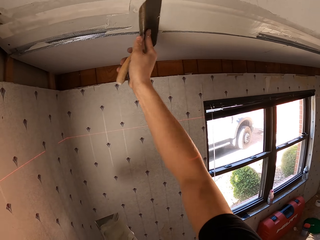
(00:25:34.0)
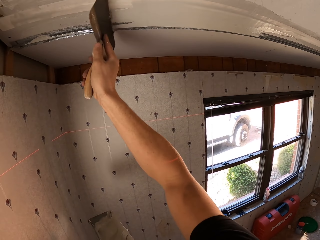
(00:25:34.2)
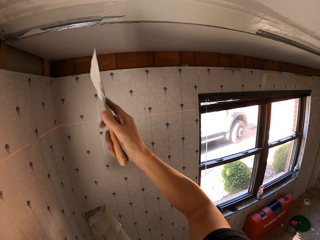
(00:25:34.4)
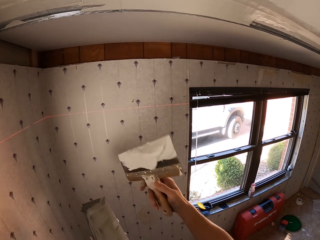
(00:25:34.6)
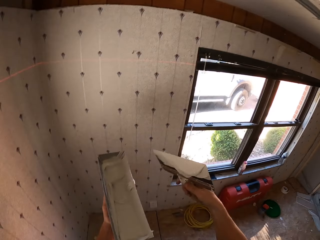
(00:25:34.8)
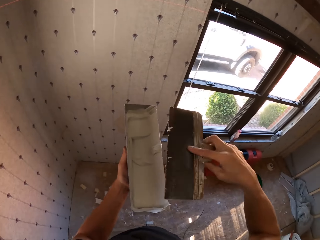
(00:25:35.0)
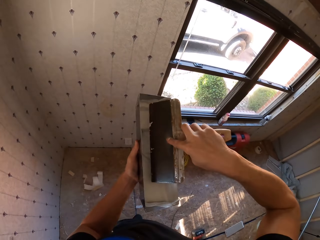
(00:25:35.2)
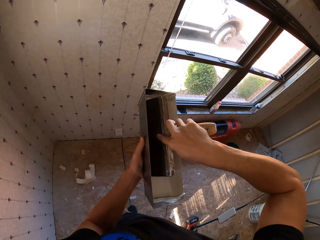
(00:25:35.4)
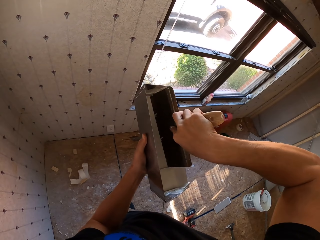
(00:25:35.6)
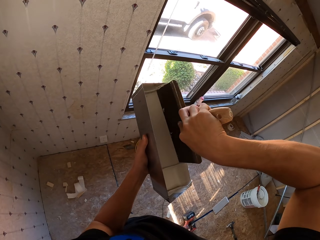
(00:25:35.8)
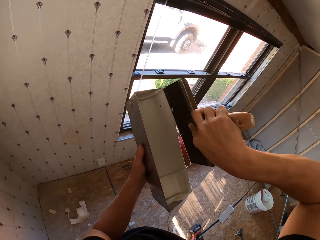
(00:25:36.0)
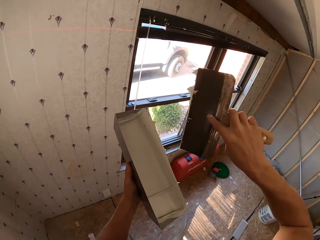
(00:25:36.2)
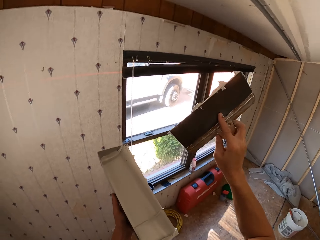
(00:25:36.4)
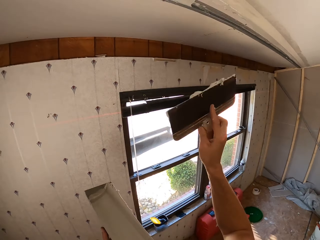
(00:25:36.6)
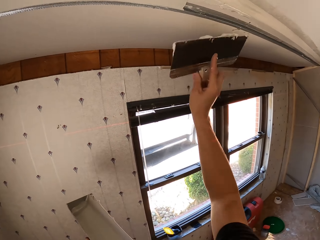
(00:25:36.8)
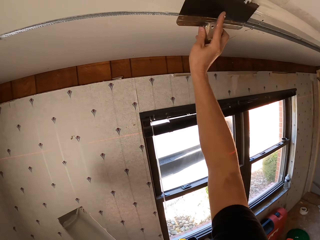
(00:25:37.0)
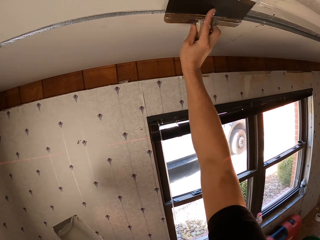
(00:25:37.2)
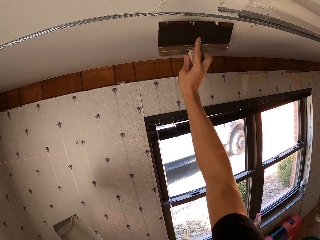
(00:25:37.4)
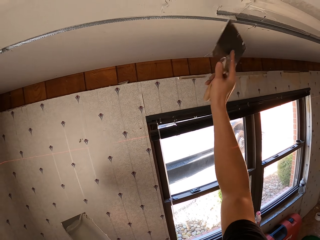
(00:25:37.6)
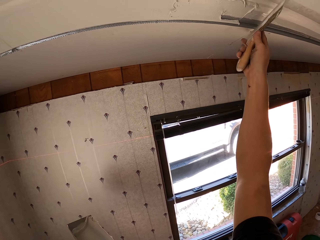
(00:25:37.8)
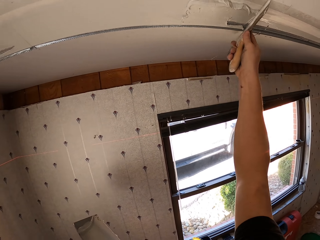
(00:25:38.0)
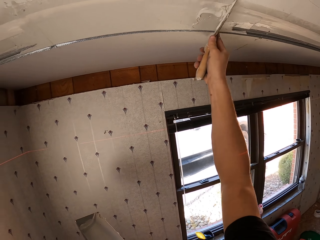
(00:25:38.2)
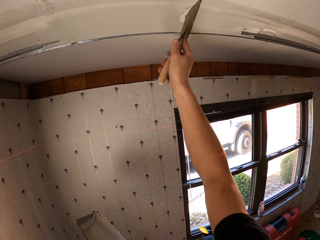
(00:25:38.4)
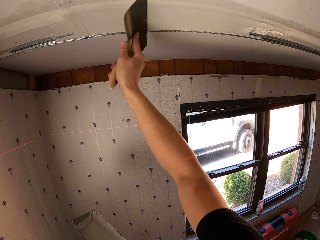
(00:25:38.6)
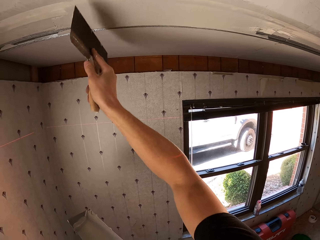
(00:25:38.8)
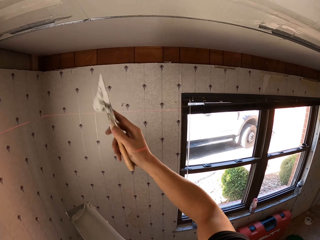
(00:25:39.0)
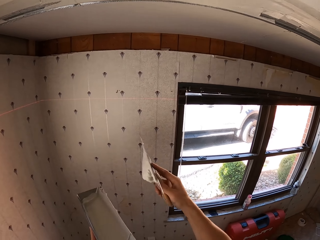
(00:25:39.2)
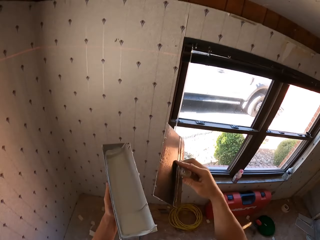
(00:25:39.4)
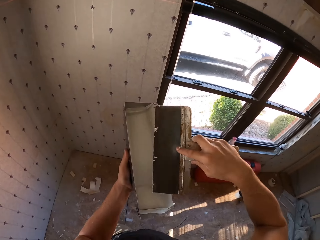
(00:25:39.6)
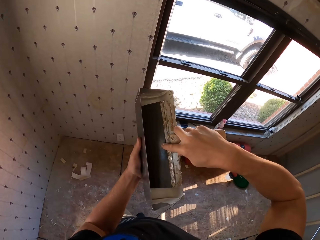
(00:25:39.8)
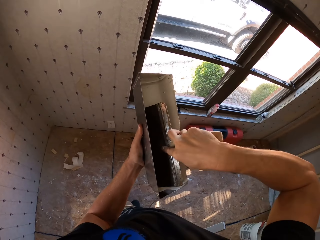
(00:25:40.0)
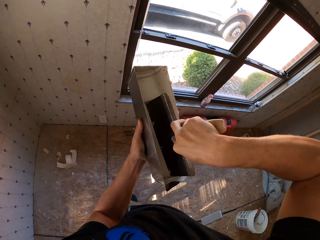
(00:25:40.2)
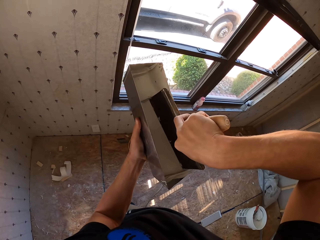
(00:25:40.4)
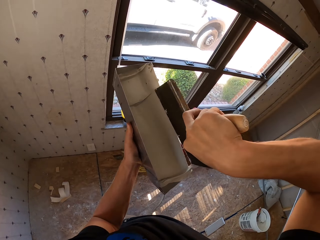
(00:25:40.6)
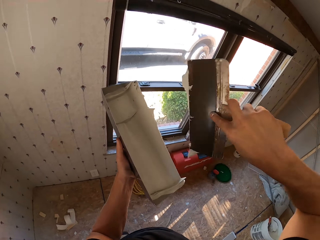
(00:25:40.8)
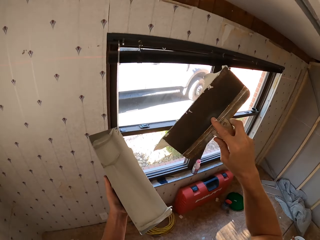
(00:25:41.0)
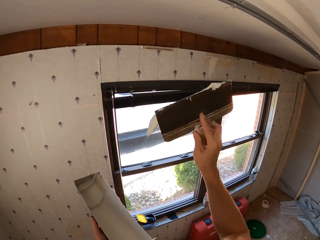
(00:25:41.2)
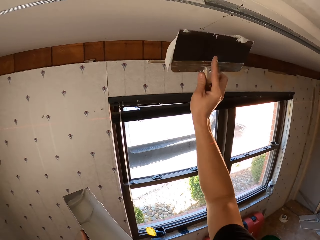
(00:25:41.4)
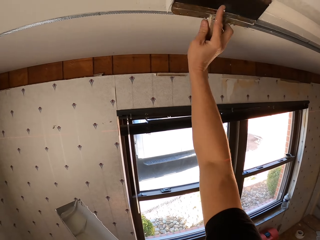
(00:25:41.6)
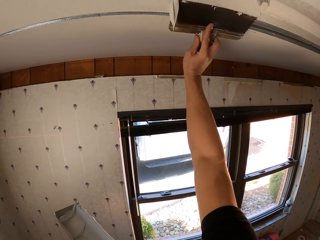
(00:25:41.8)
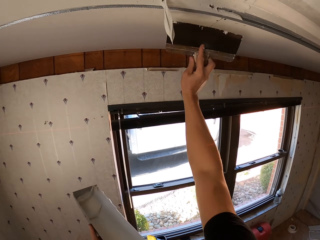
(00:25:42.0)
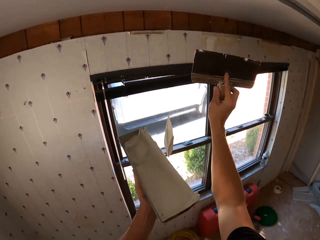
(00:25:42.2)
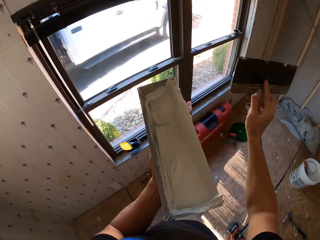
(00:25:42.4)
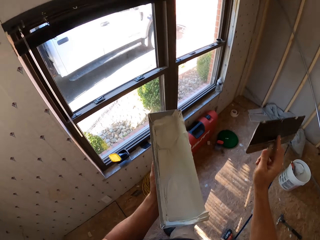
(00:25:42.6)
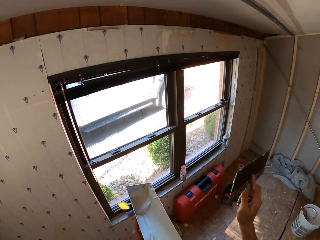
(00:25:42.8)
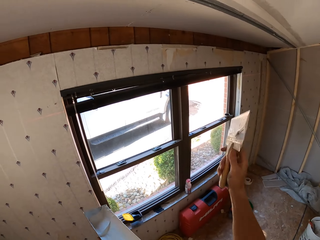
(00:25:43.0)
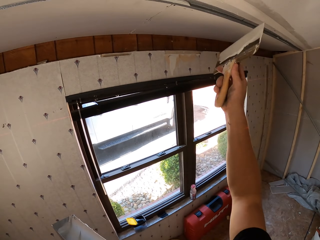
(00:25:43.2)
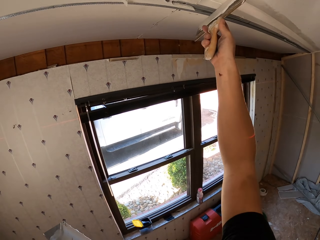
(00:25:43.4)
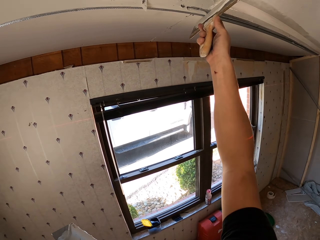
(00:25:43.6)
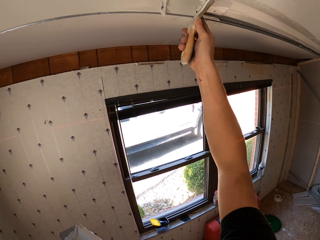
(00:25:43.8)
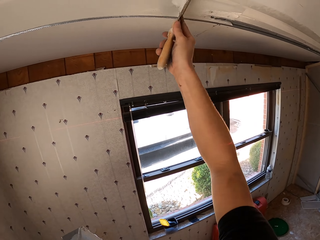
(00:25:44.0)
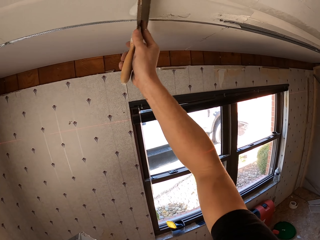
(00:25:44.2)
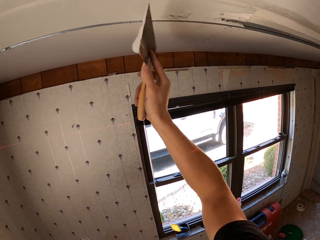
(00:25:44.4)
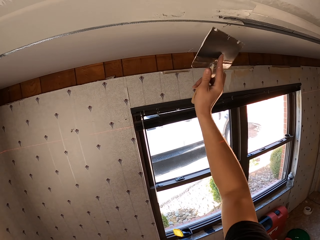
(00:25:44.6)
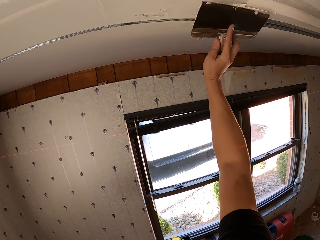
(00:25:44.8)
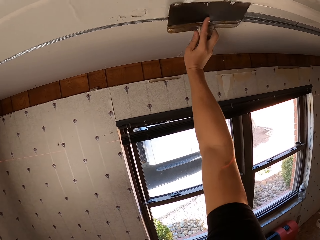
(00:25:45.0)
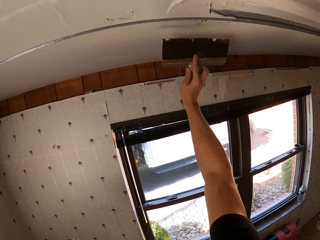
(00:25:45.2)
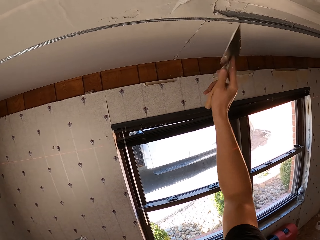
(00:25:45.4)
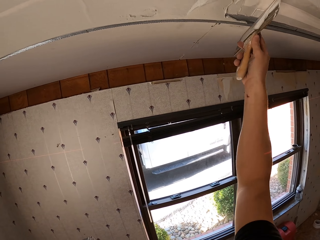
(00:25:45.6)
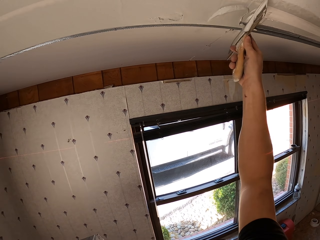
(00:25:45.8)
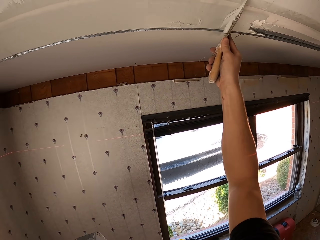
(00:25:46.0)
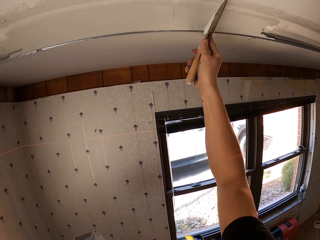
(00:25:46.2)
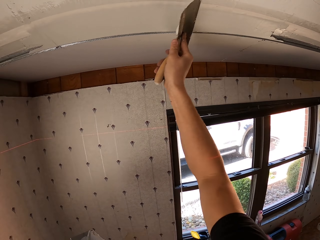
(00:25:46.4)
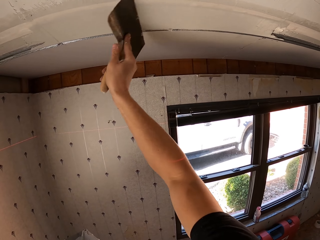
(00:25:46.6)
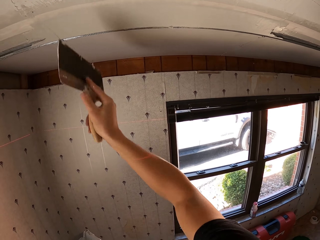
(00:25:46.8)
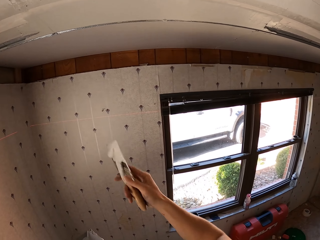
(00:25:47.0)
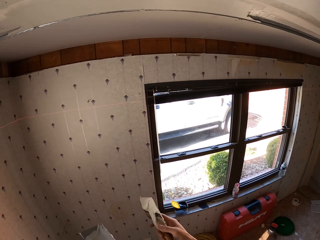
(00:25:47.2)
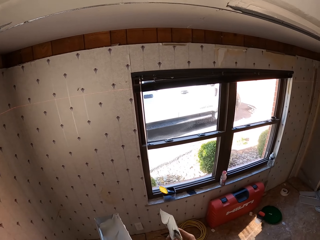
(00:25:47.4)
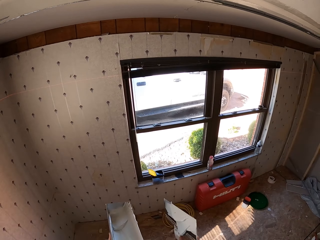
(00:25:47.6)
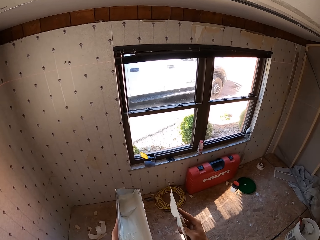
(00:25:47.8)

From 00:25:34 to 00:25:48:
The camera wearer scoops paint from a container with a scraper. They paint on a slab with the scraper. They remove excess paint from the ceiling. They remove excess paint from the ceiling again. They scoop paint from the container with the scraper. They paint on the slab with the scraper. They hold paint with something. They remove excess paint from the ceiling. They apply paint on the ceiling.

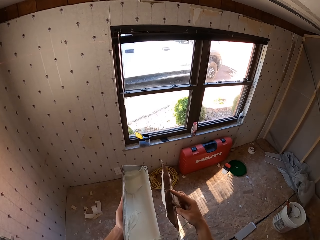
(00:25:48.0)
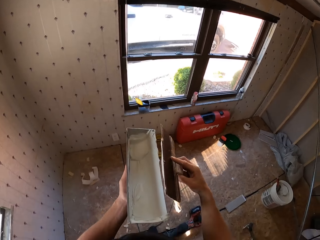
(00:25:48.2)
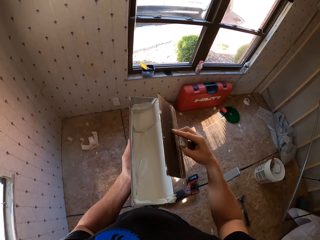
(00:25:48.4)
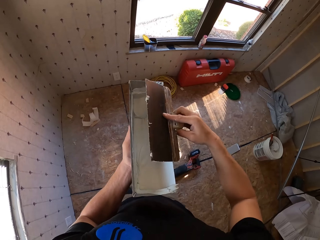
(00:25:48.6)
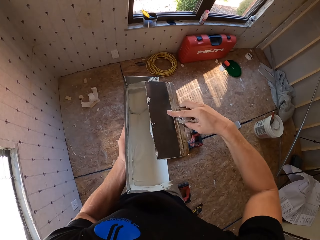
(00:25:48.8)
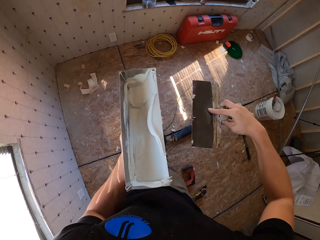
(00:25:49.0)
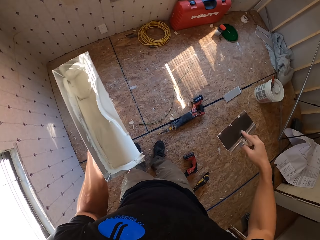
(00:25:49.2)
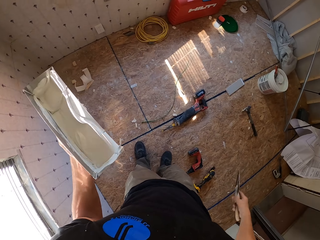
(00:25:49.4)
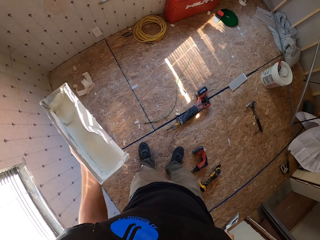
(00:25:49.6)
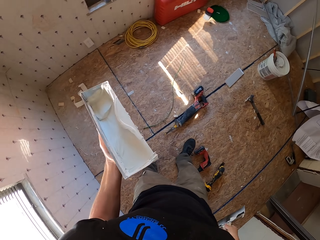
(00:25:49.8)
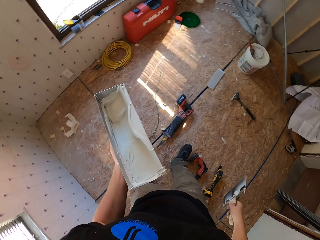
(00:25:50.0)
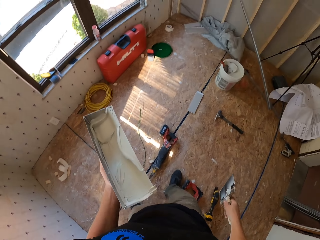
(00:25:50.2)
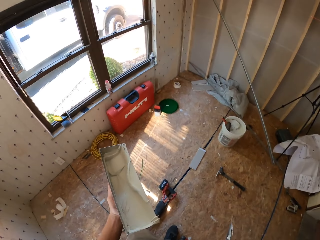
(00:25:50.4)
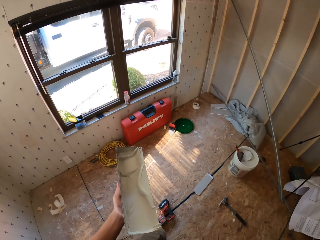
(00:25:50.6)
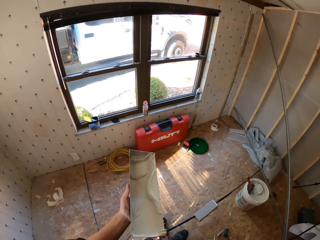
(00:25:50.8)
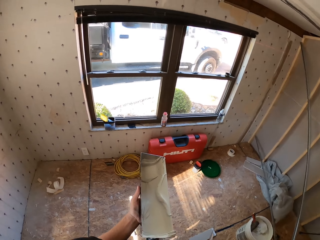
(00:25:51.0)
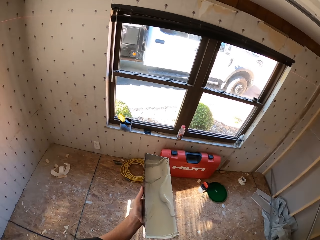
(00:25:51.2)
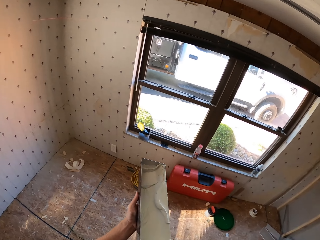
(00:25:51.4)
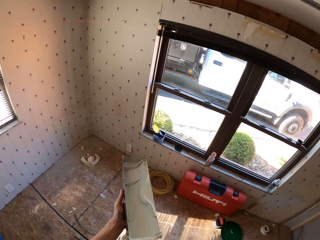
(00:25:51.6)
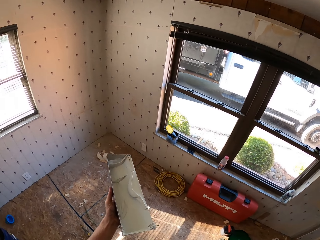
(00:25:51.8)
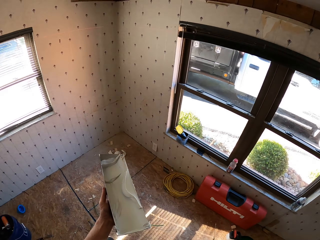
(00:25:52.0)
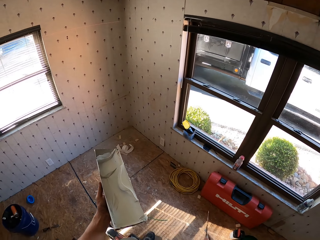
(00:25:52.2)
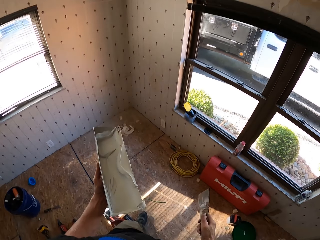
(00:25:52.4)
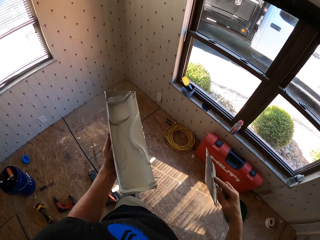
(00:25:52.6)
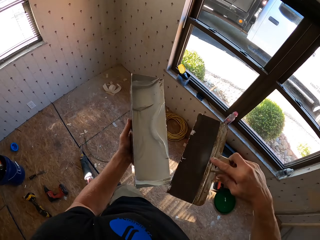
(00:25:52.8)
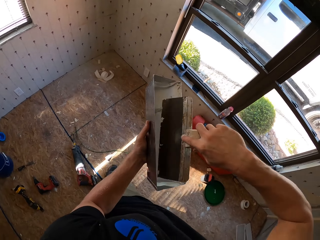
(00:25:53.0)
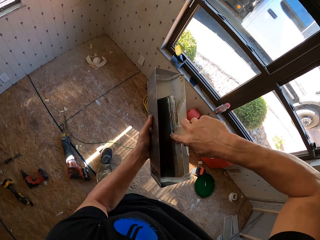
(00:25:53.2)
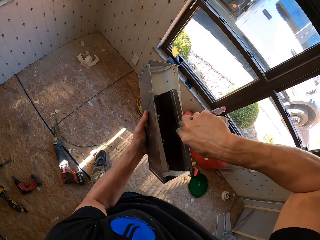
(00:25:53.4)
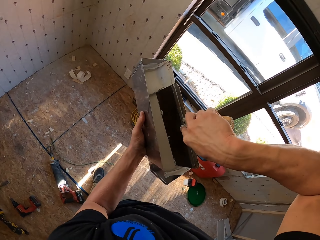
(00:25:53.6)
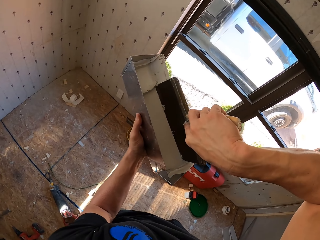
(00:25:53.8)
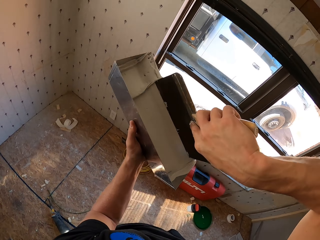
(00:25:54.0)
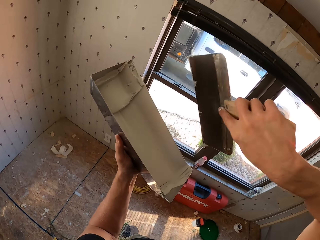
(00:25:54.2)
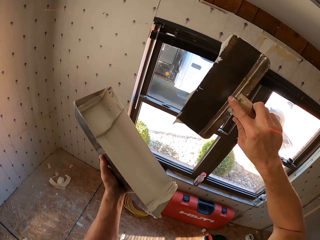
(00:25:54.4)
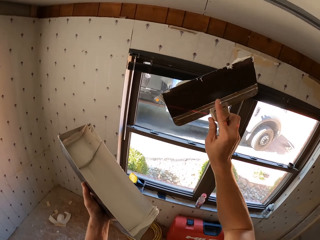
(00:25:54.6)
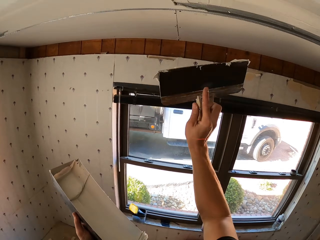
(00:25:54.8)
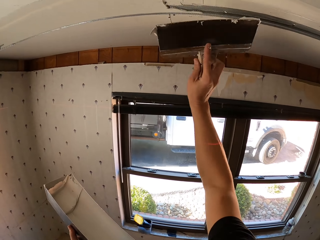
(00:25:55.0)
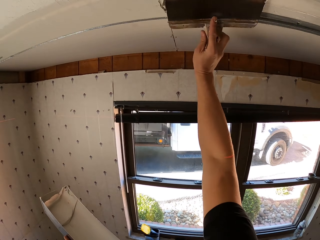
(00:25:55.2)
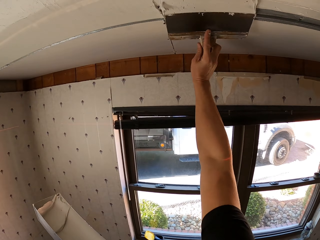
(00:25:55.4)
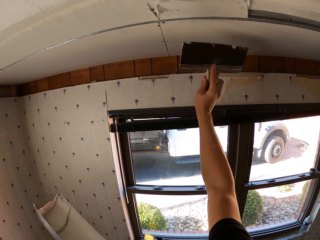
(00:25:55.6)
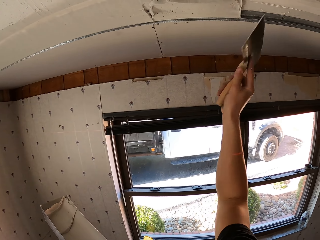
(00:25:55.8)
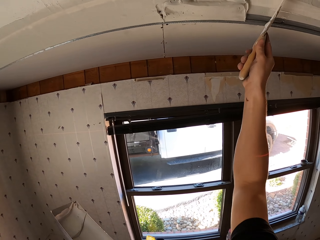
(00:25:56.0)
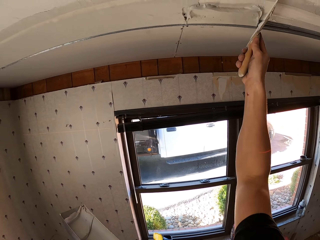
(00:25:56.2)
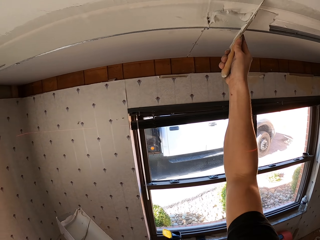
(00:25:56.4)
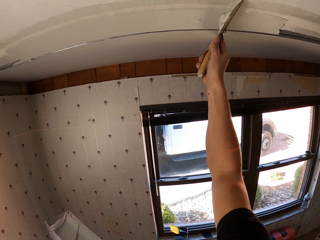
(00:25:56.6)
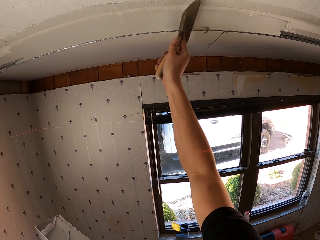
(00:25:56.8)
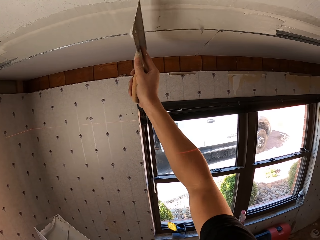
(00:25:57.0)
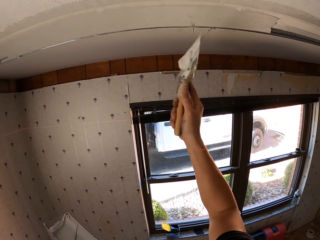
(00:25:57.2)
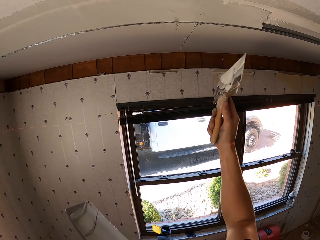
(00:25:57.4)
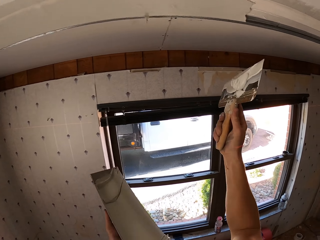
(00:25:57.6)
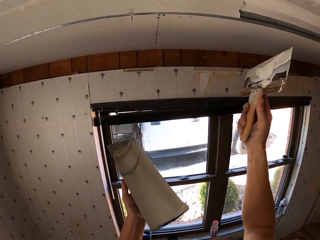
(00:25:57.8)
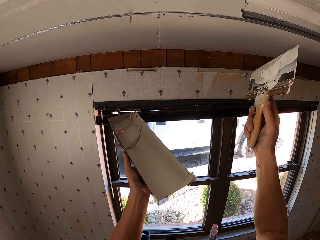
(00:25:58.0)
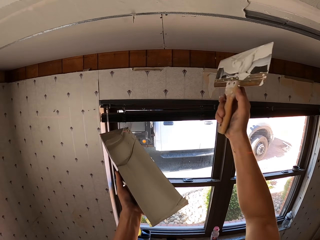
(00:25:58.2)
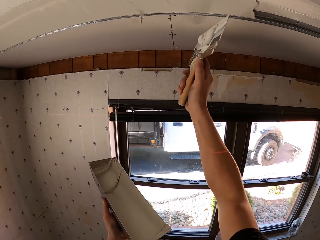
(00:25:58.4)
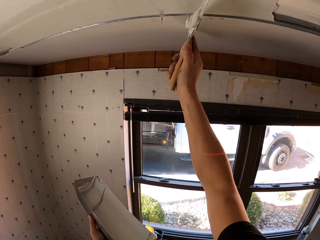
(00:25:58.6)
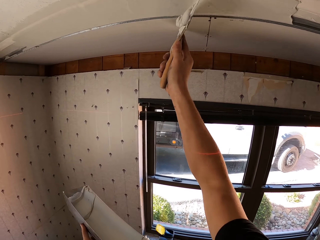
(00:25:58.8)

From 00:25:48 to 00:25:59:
The camera wearer wipes excess paint from a scraper on a container. They stare round in the room. They walk around the room. They scoop paint from the container with the scraper. They paint on a slab with the scraper.
